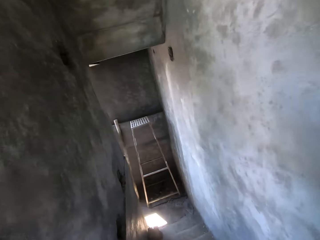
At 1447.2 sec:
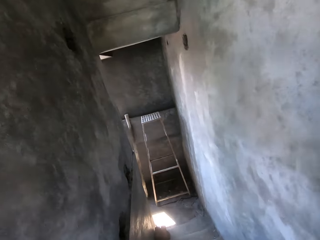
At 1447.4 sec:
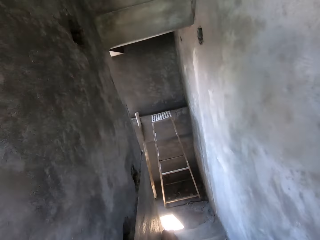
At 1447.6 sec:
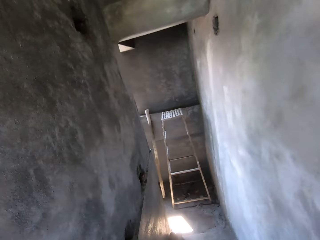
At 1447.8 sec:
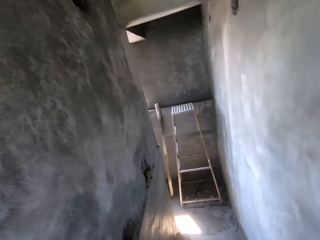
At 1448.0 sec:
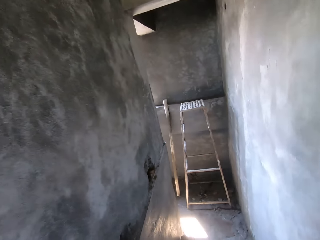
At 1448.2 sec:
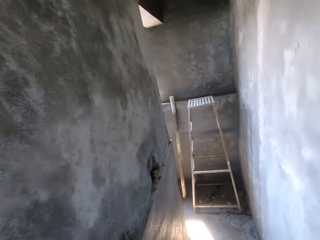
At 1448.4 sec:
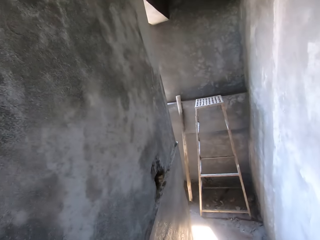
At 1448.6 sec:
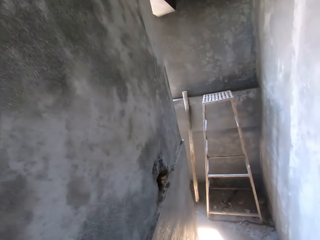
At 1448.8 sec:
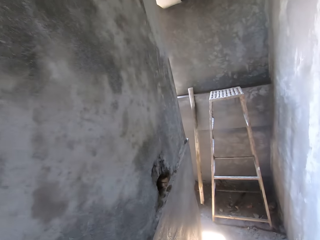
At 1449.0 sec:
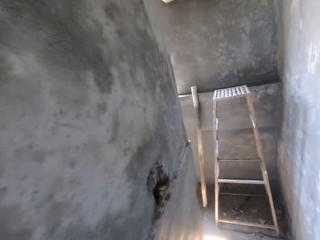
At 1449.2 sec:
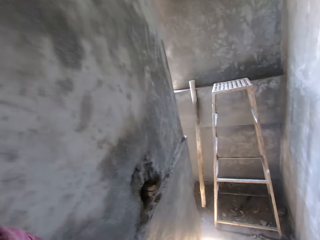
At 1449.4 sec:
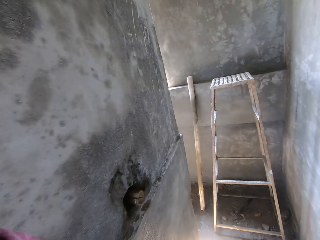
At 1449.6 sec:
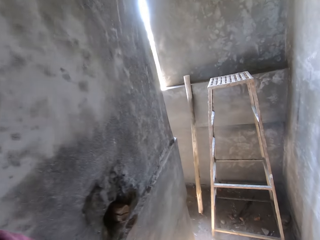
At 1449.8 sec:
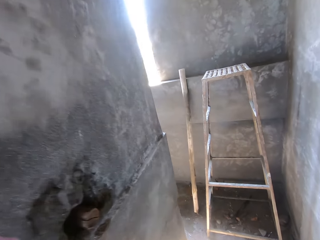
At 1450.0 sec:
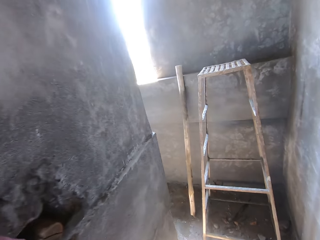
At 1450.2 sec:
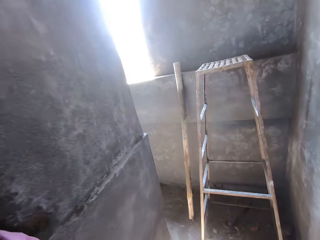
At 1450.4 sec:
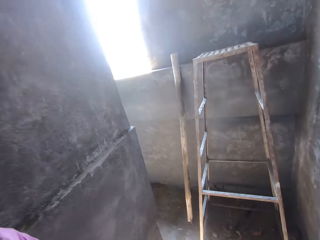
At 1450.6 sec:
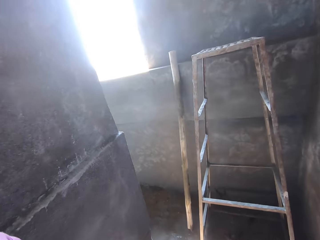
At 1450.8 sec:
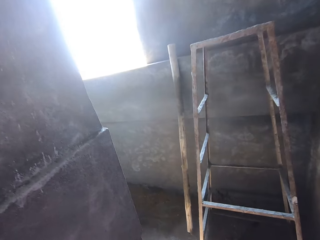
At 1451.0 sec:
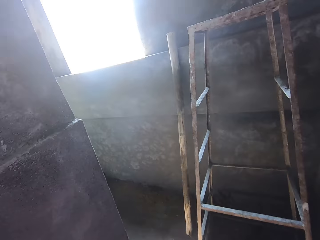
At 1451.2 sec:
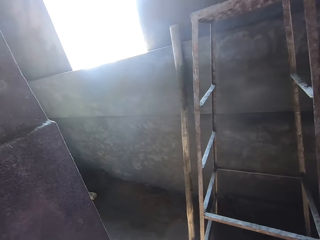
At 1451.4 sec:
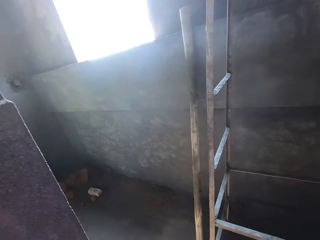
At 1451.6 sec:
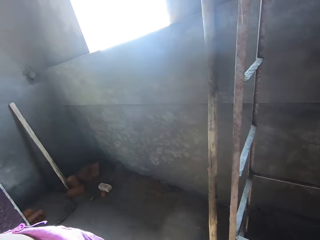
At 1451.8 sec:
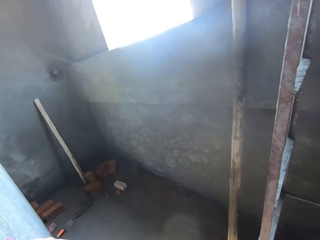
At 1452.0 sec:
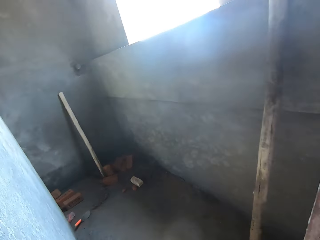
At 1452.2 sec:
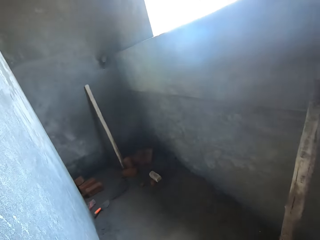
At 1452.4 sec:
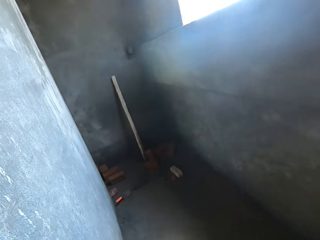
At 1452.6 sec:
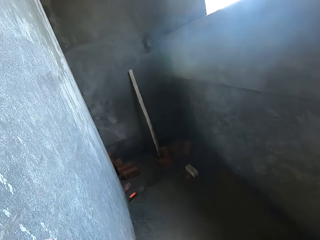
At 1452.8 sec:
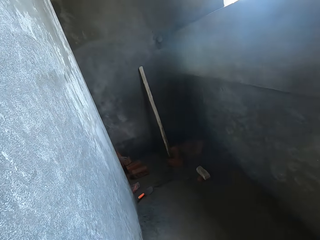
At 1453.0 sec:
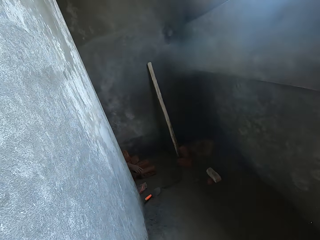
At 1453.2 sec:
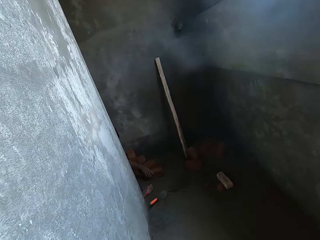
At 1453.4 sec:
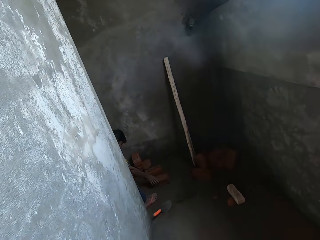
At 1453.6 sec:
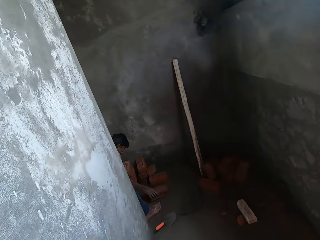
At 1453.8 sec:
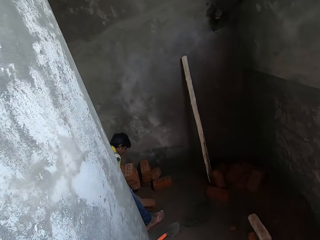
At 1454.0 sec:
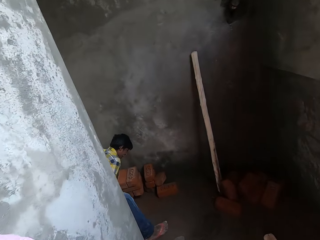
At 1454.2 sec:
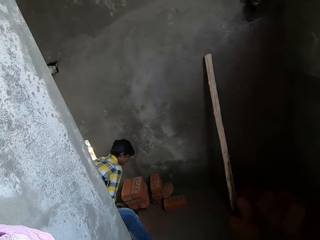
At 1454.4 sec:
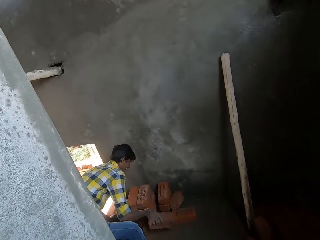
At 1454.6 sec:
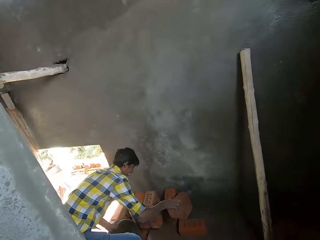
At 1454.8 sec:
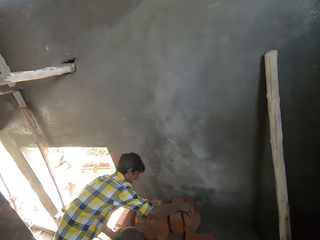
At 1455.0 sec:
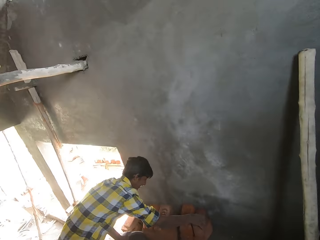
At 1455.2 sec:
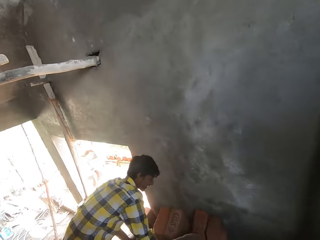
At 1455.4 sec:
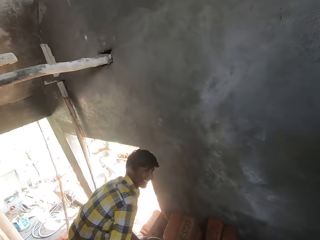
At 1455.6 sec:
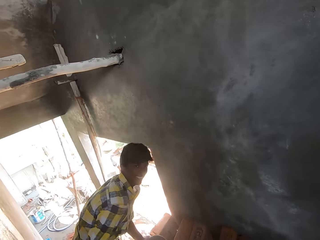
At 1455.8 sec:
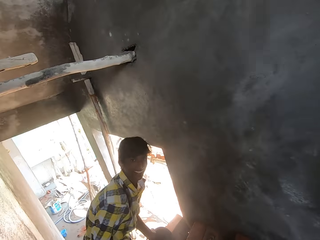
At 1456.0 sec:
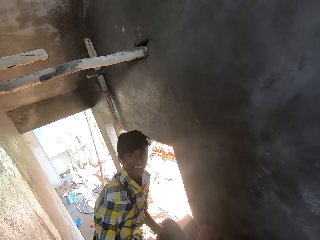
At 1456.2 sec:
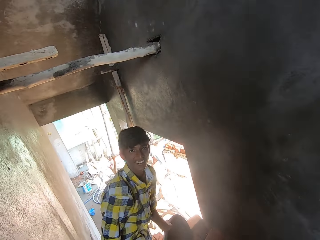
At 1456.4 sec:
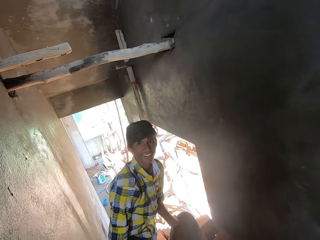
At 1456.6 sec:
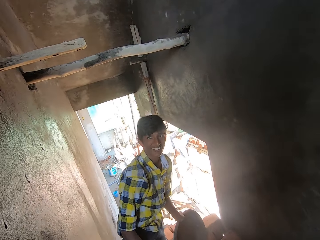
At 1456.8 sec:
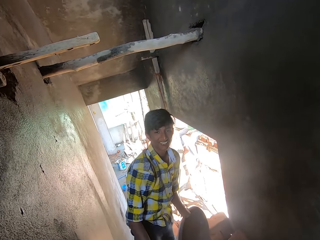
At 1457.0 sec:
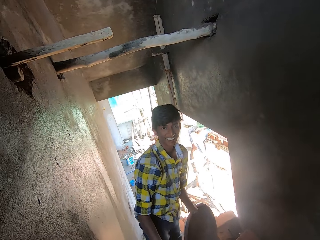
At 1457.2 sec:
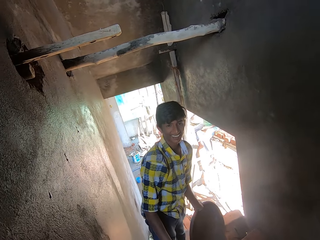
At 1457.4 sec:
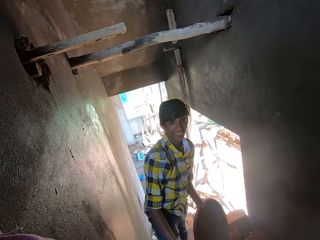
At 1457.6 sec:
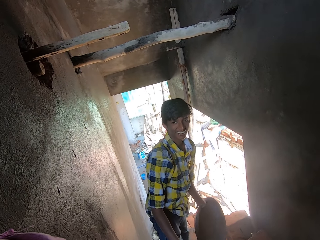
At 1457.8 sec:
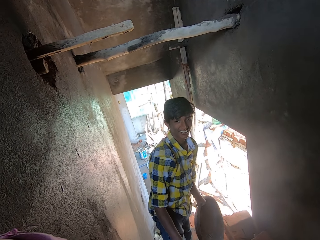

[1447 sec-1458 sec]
A person picks the brick and places the brick on the others. The camera wearer stares at the person. The person stares at the camera wearer.

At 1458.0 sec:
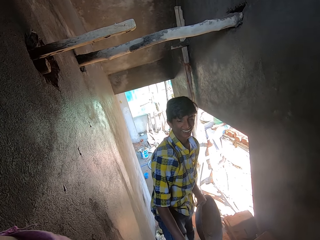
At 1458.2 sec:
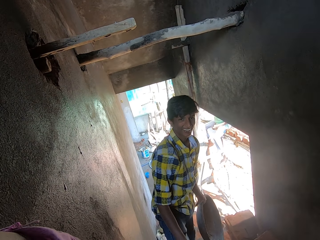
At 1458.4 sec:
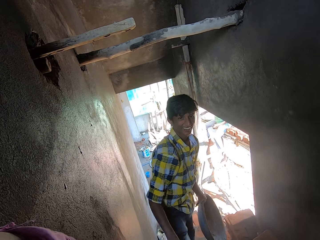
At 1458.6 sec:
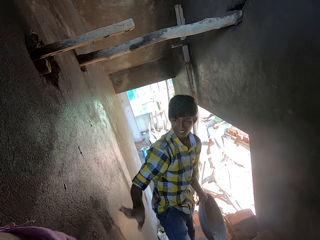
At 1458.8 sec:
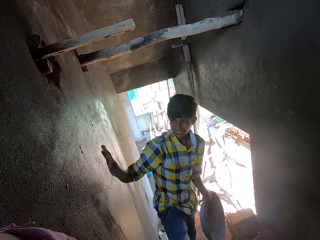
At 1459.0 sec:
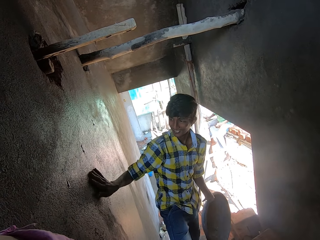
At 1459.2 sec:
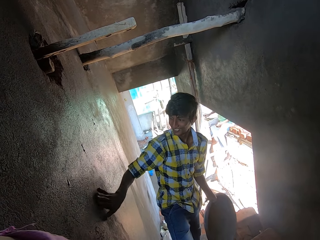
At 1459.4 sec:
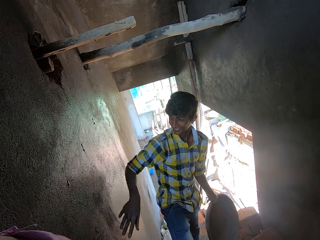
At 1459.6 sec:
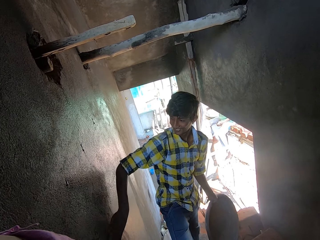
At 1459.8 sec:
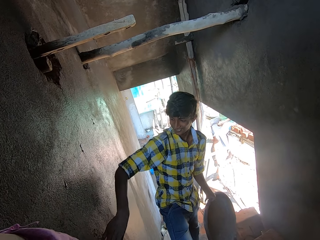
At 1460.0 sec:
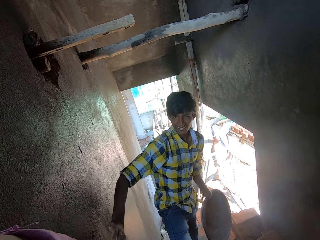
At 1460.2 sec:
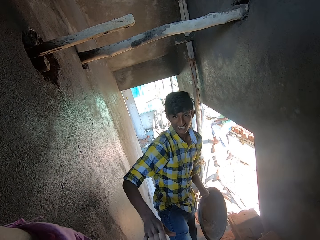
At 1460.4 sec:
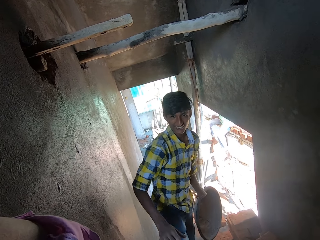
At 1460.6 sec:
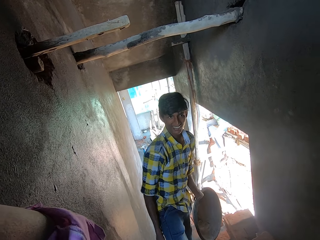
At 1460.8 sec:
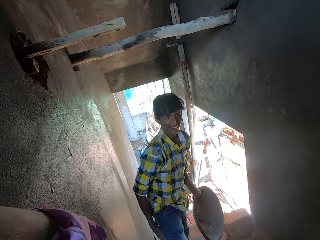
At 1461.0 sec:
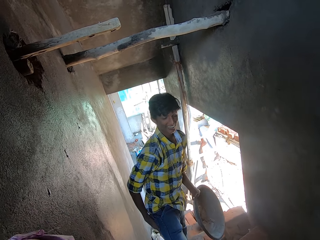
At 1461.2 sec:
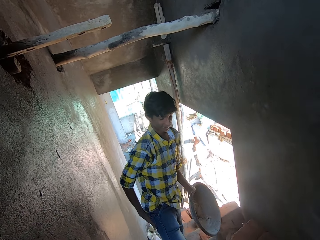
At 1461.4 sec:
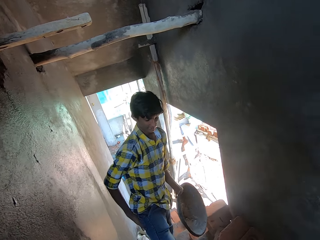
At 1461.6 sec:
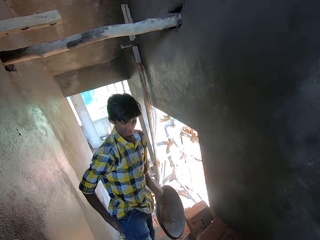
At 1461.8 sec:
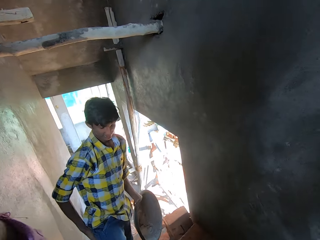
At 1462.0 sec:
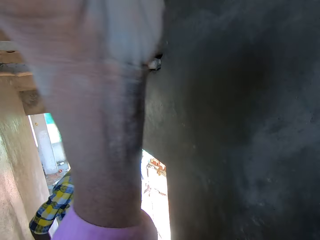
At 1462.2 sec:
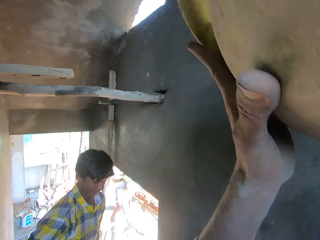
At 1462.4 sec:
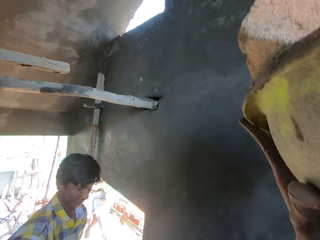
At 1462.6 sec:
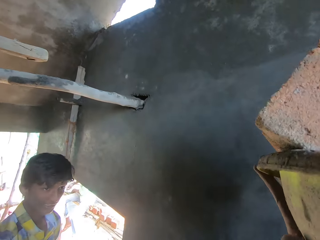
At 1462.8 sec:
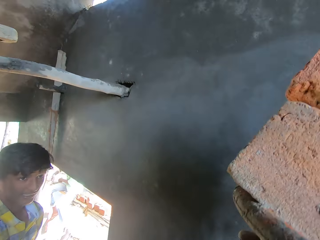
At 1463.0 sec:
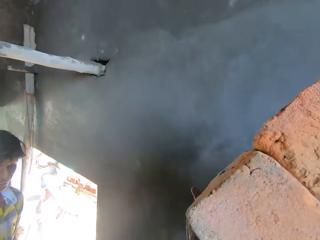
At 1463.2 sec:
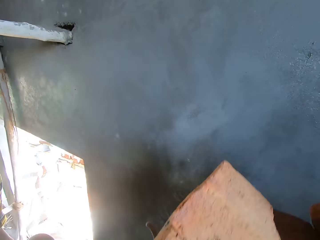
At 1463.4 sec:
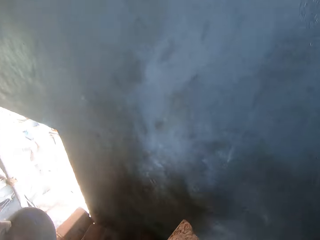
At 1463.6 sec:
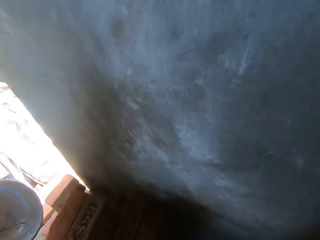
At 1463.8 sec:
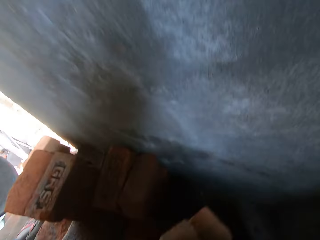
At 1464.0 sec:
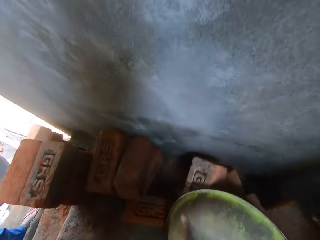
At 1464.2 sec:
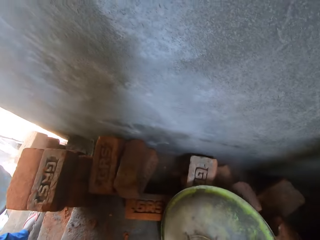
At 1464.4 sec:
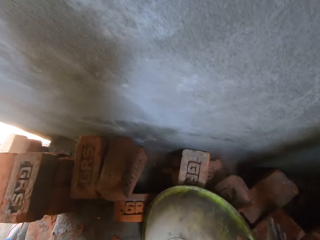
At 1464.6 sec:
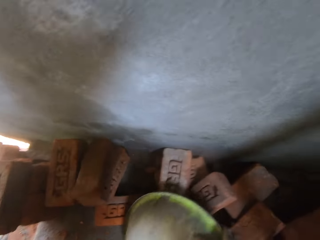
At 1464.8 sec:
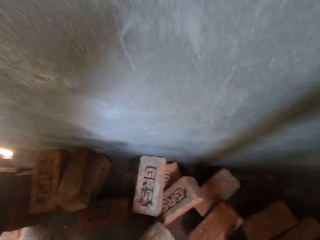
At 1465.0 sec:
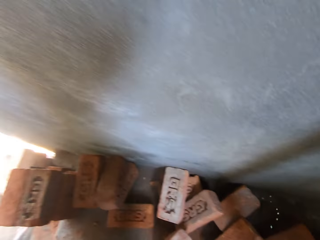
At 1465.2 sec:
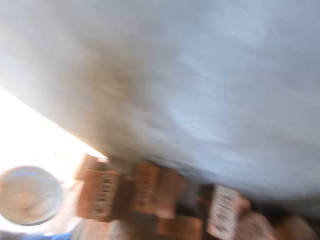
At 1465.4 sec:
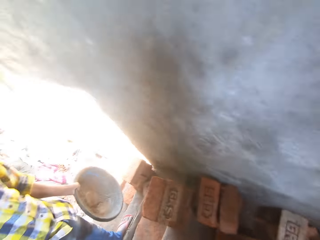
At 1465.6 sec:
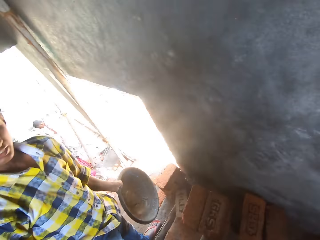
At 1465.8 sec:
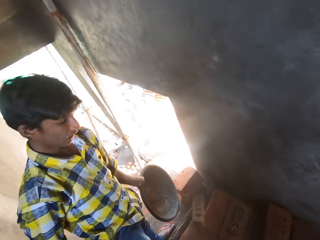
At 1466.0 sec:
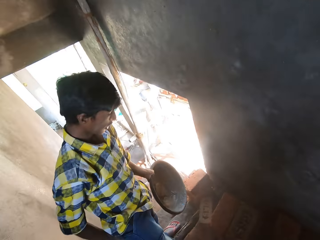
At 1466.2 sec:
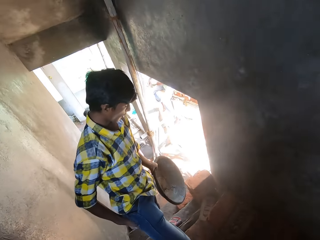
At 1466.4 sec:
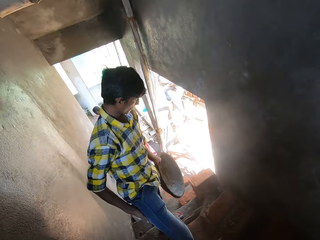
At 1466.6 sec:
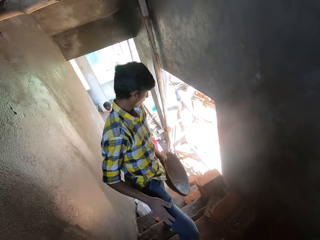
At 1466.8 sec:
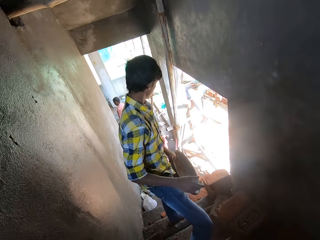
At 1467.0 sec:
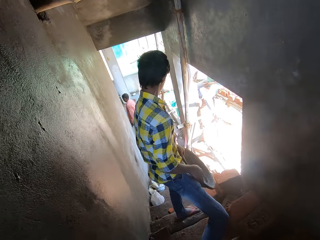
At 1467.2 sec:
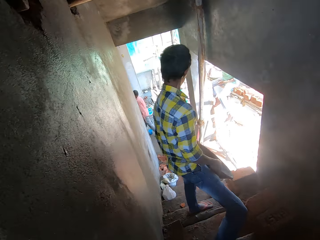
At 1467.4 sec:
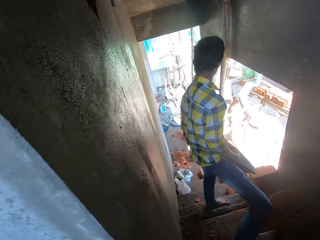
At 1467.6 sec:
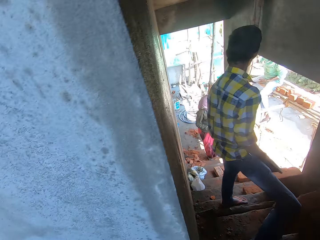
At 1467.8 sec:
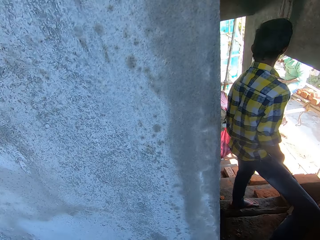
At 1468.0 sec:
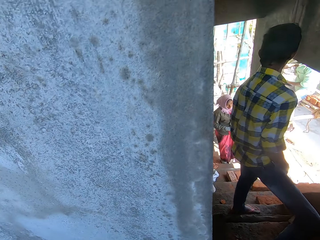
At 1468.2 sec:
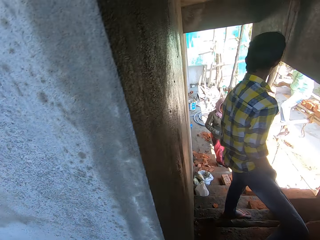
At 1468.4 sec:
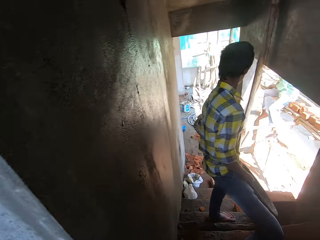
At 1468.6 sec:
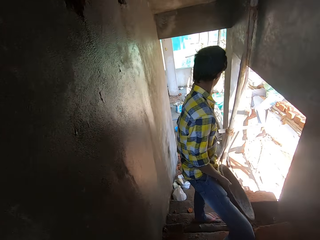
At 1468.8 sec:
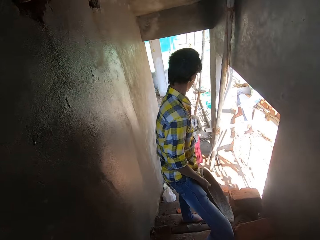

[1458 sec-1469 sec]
The camera wearer interacts with a person. Another person touches the wall, stares at the camera wearer and wipes the hand on the trouser. The camera wearer puts the bricks down. The other person stares at the camera wearer. The camera wearer lowers the basin, pours the bricks on the floor and looks around. They interact with the first person. The other person stares at a third person. The third person walks towards the camera wearer.
